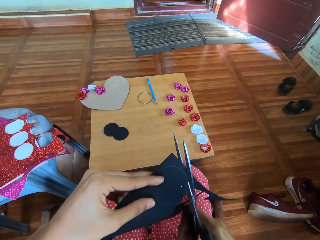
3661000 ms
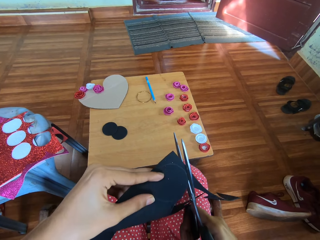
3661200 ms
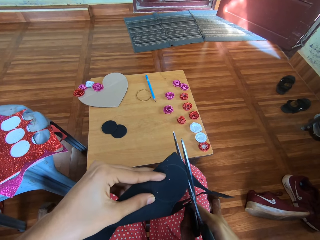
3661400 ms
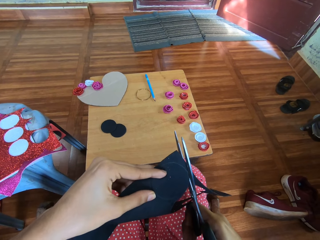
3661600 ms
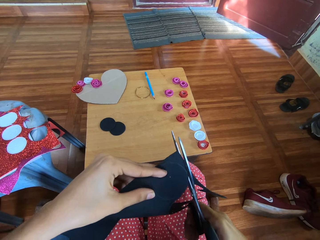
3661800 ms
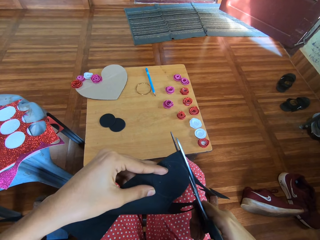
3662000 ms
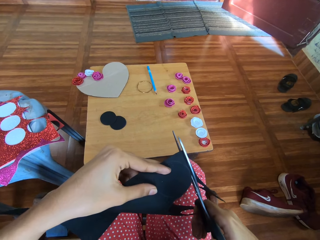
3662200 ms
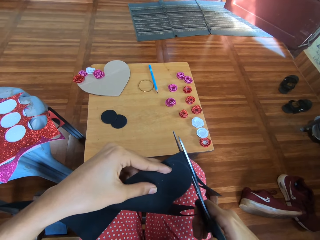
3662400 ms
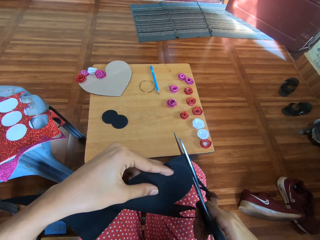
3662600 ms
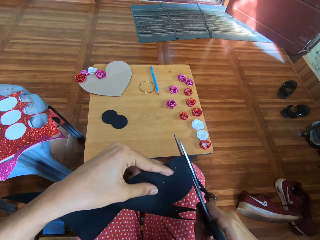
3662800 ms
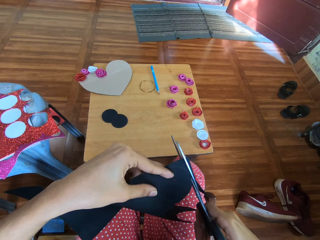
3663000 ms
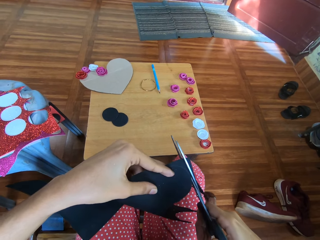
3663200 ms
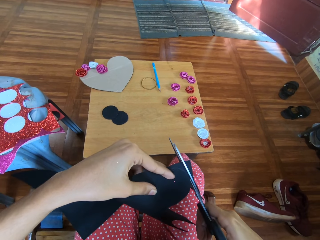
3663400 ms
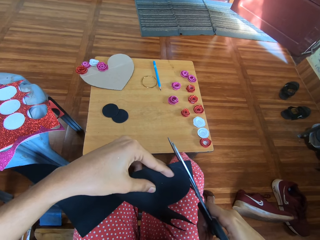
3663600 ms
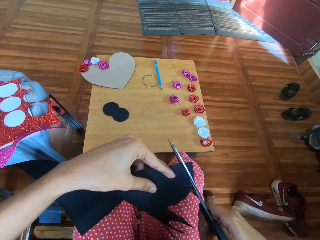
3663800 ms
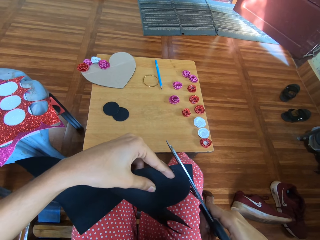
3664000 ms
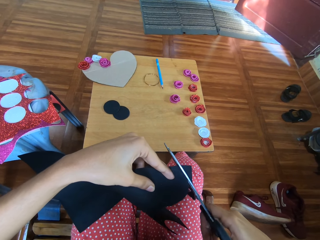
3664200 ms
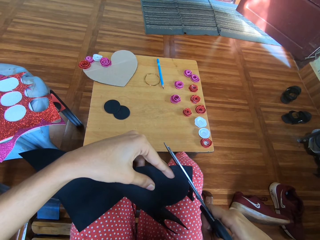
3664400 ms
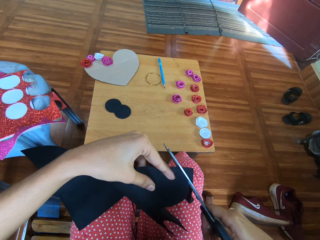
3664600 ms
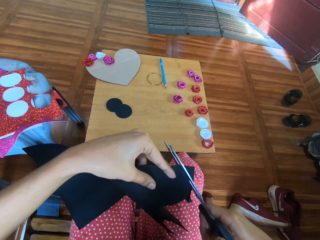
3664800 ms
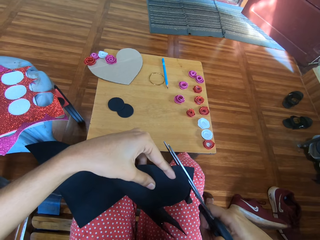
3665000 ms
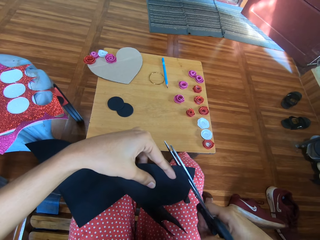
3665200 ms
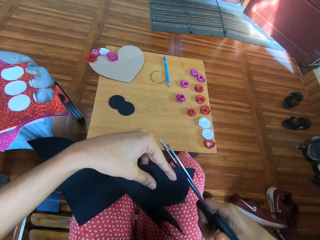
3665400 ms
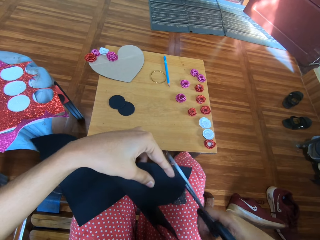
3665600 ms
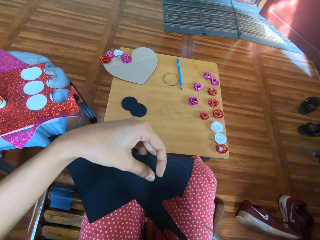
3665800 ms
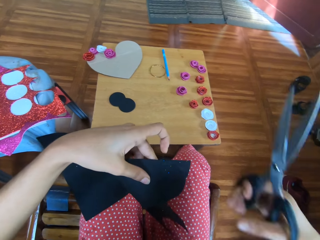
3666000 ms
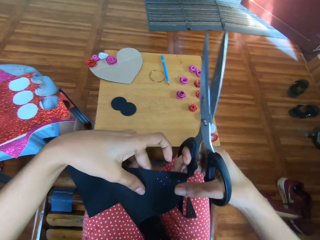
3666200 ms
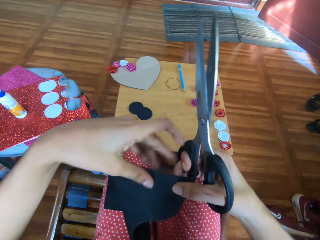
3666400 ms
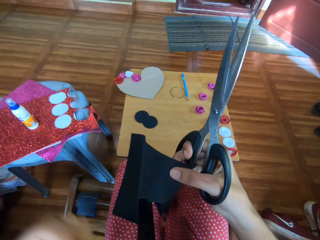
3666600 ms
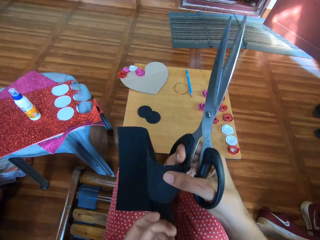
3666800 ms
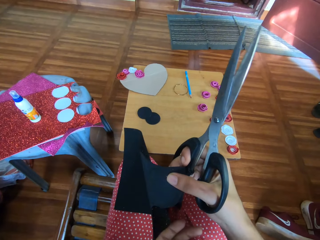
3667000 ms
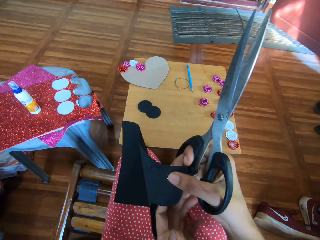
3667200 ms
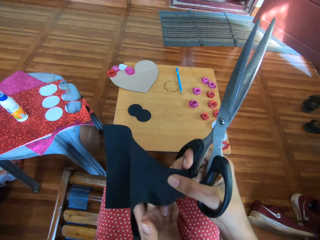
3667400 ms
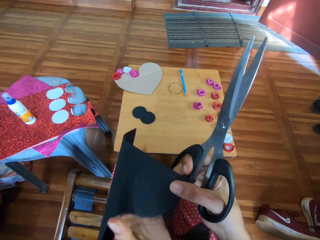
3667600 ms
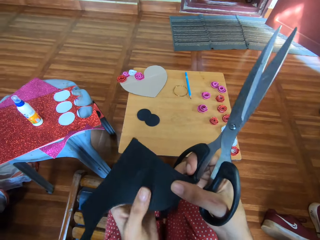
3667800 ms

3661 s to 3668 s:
The camera wearer cuts the circle from the black glitter paper.

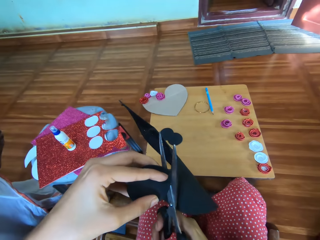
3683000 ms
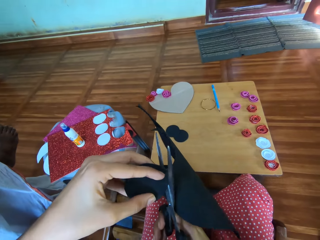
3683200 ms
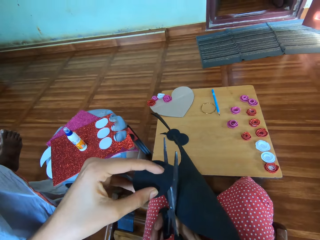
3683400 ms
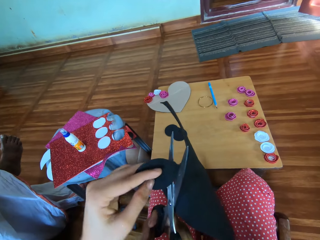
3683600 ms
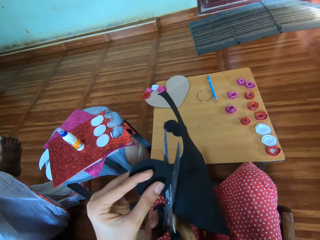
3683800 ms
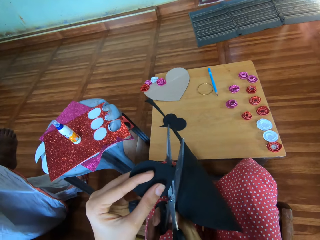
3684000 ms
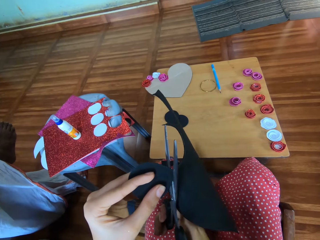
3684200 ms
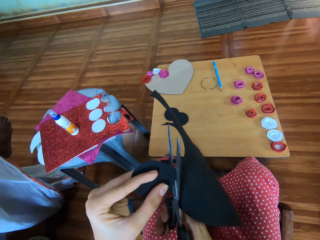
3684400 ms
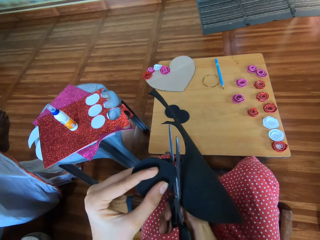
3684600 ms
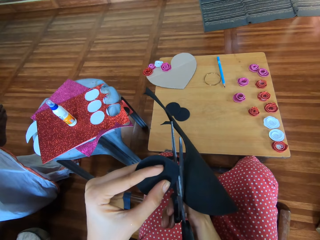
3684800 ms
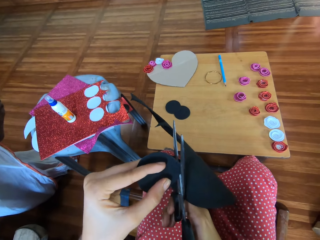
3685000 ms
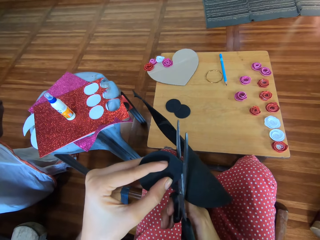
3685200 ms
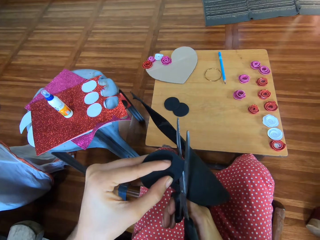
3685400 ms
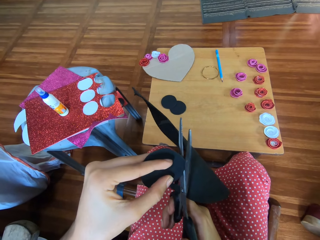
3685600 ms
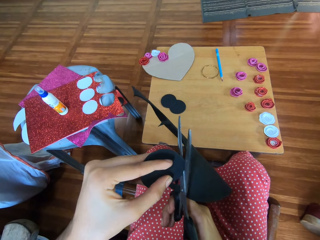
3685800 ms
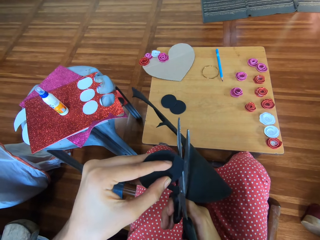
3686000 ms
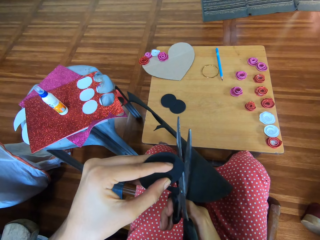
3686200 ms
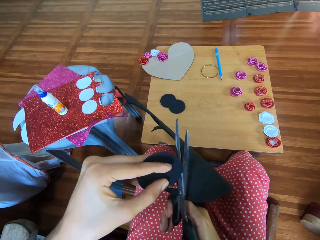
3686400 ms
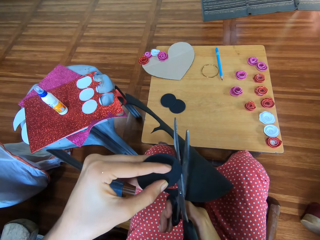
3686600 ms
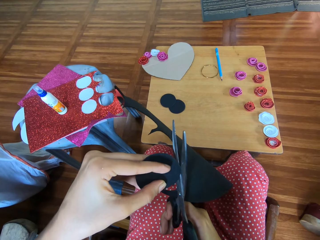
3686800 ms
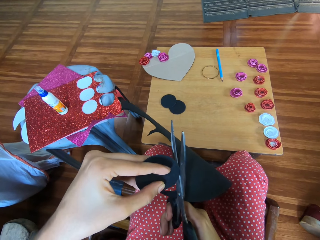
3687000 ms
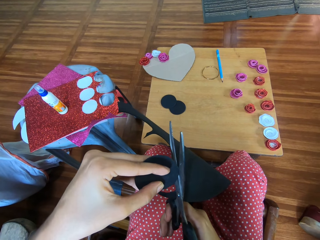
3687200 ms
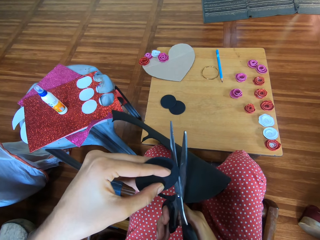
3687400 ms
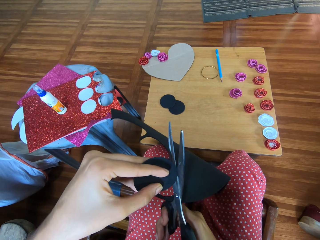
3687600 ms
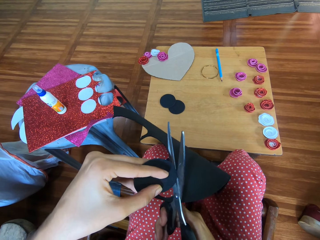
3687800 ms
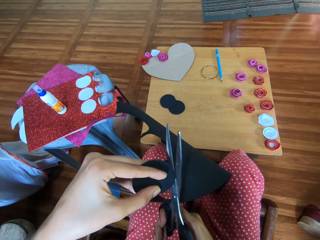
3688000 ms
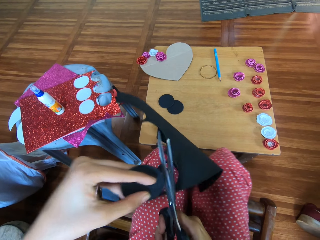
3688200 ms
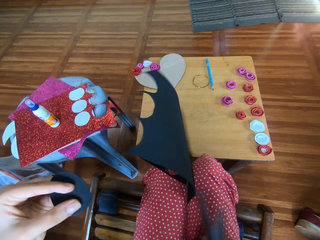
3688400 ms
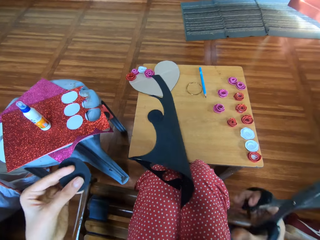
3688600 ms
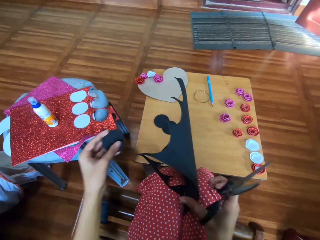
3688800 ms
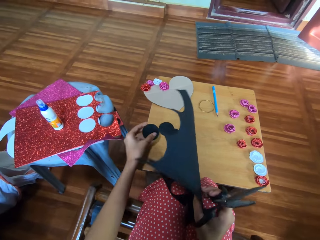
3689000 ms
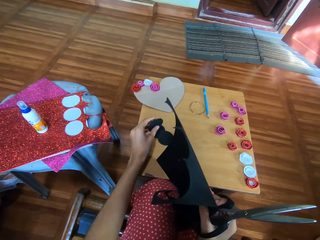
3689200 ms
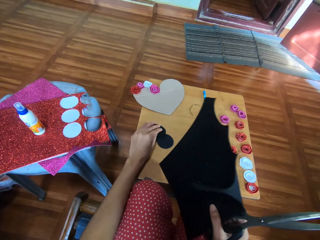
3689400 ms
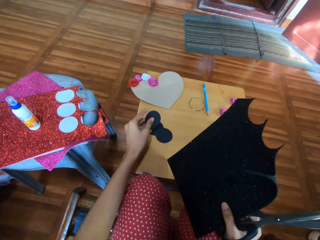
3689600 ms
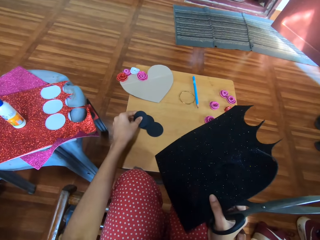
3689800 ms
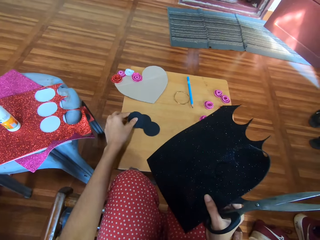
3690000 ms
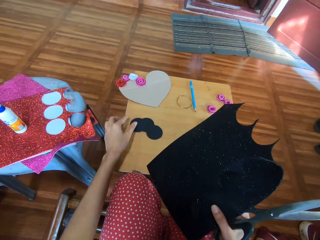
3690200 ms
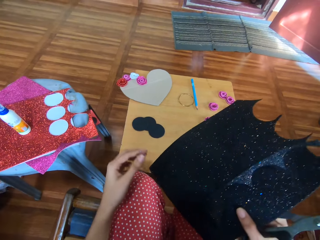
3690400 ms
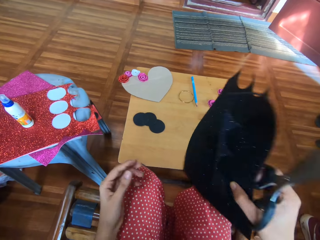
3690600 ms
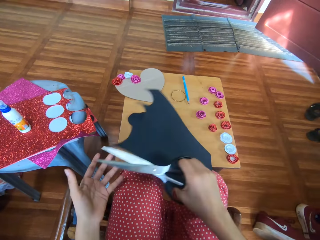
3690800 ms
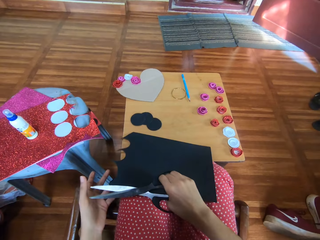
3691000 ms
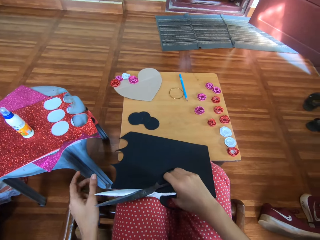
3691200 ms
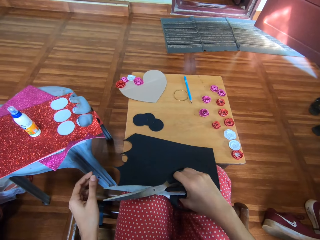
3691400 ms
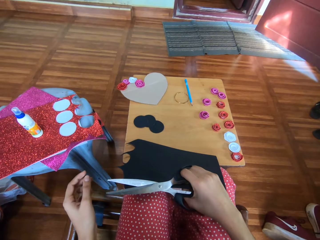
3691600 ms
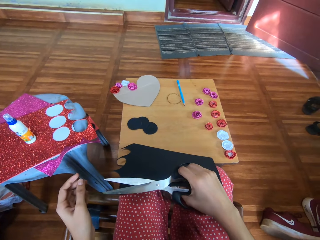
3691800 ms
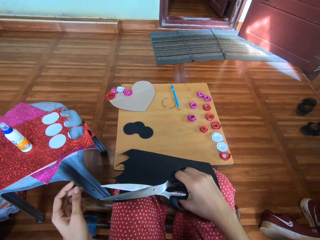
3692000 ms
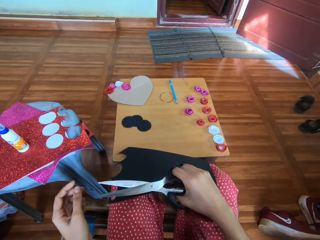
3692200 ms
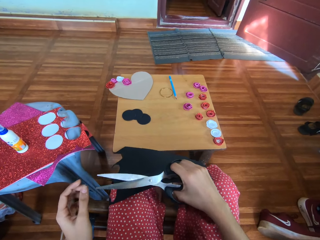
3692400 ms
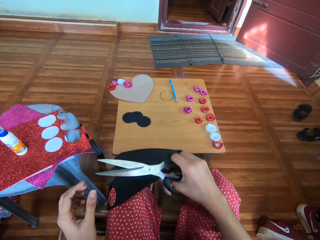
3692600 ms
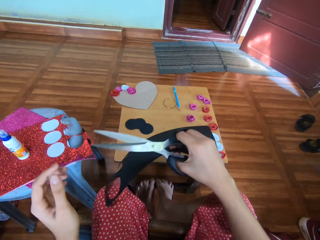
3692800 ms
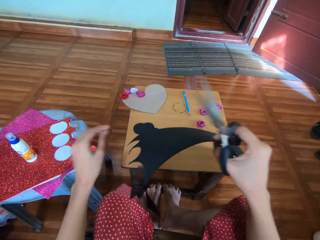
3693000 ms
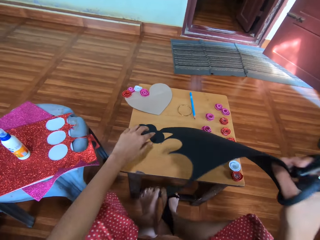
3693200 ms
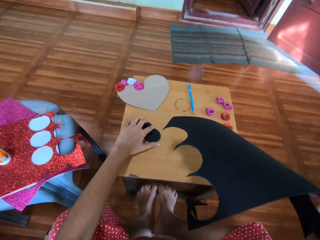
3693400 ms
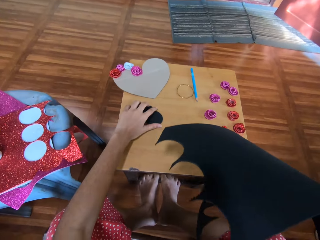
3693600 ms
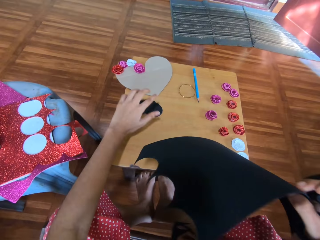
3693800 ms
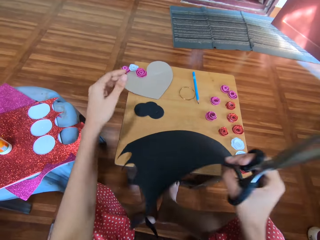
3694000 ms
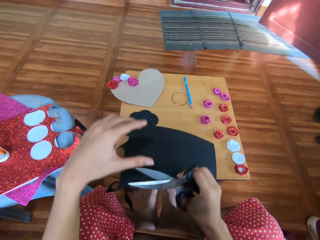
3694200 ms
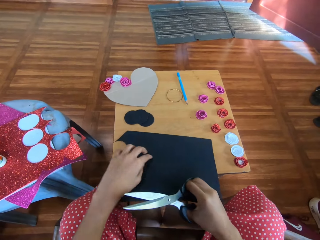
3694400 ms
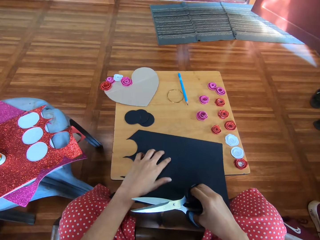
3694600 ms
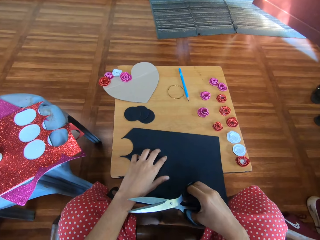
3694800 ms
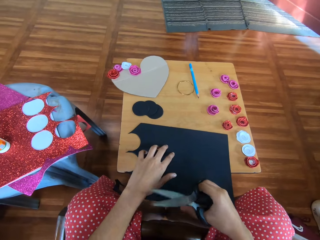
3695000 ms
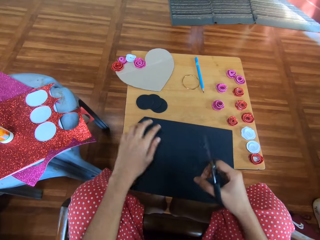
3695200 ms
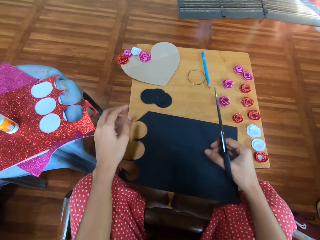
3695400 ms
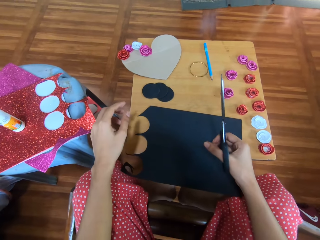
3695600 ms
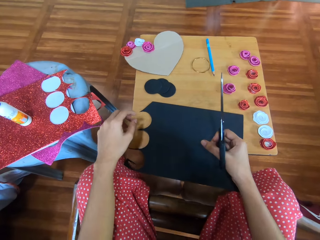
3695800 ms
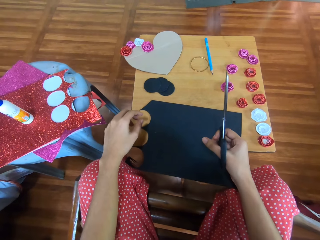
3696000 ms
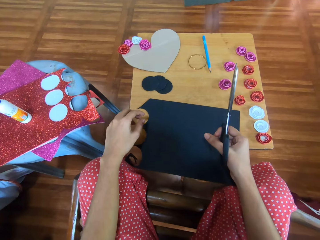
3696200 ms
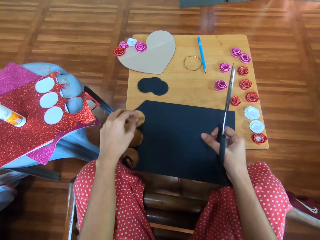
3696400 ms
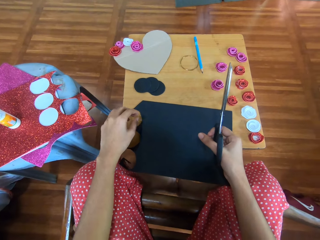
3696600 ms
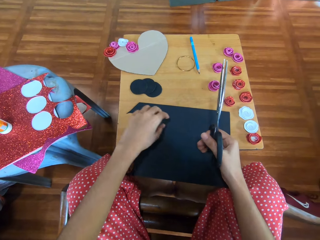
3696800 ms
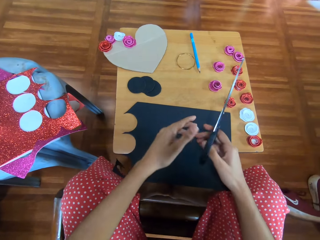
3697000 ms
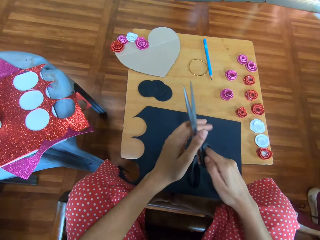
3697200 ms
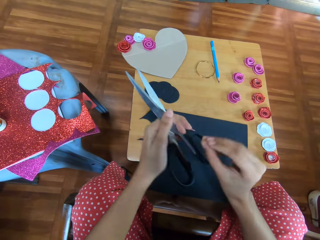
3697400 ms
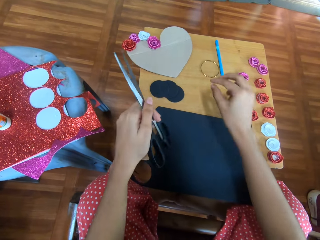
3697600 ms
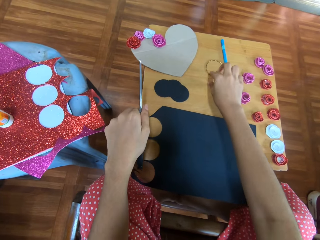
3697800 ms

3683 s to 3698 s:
The camera wearer cuts out the circle from the black glitter paper. She keeps the cut out circle on the table. She turns the cardboard. She pushes the table with her legs. She adjusts the table with her legs. She moves the circles. She touches the cut out glitter paper. She keeps the black glitter paper on the table. She takes the scissors from the right to the left hand.
